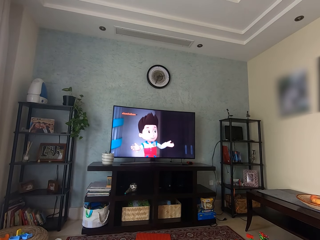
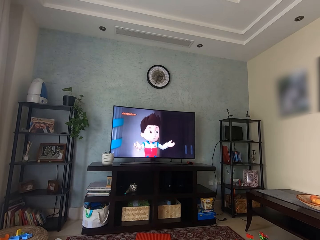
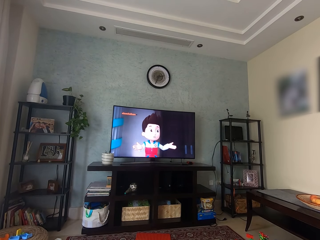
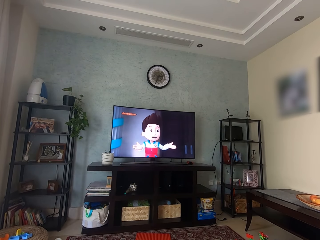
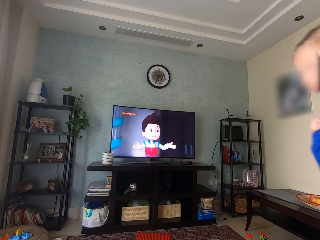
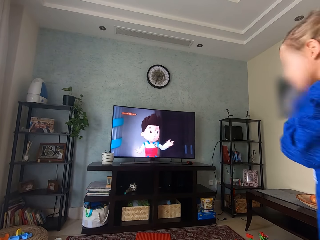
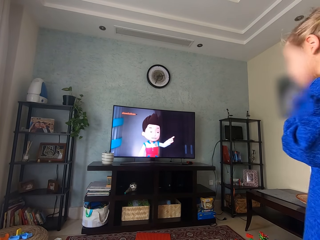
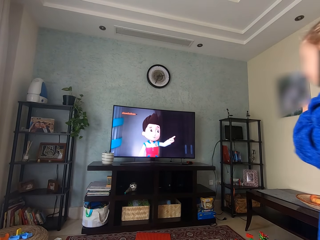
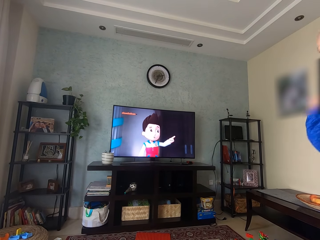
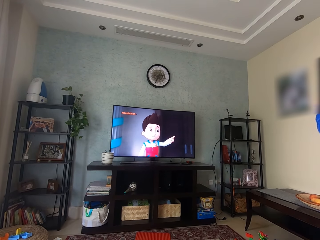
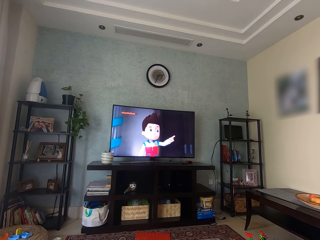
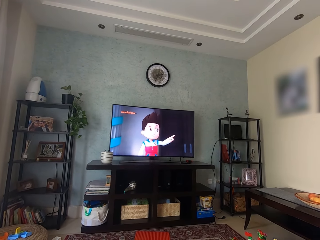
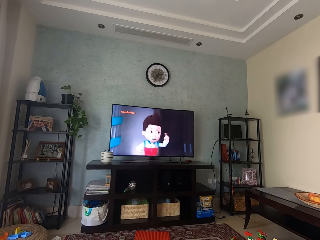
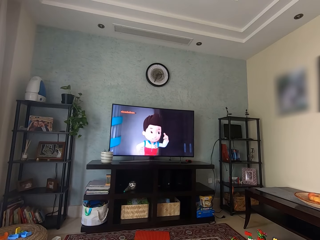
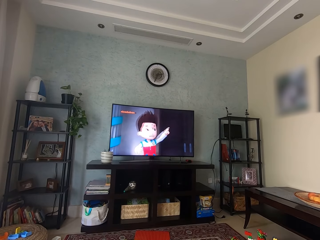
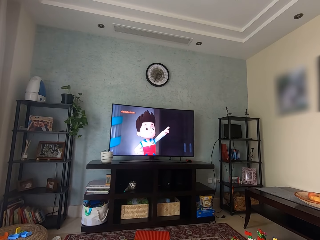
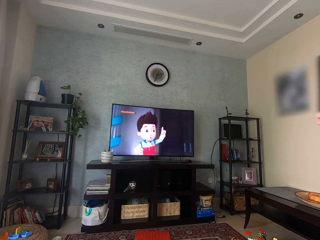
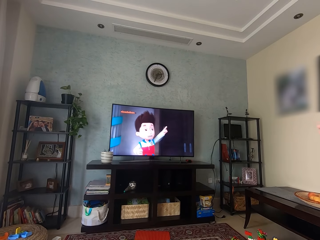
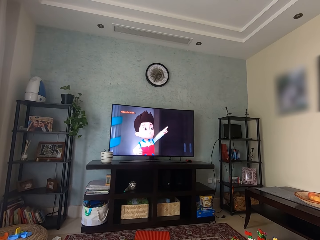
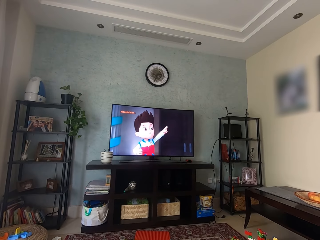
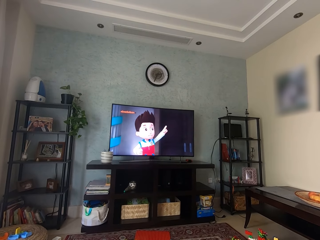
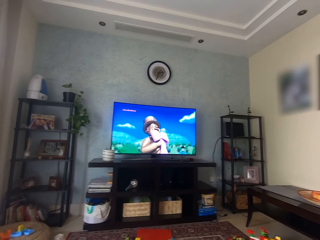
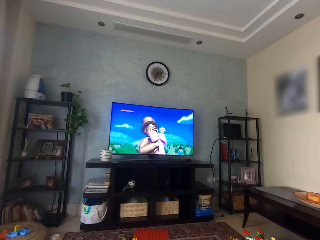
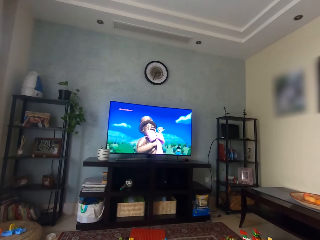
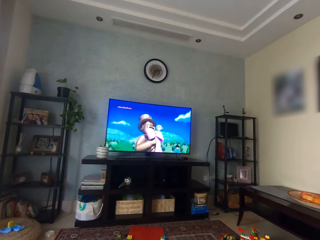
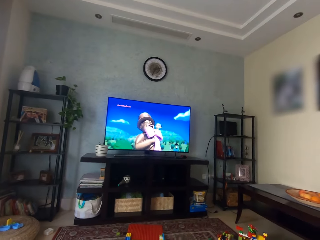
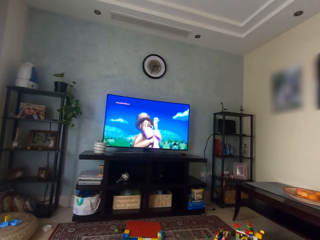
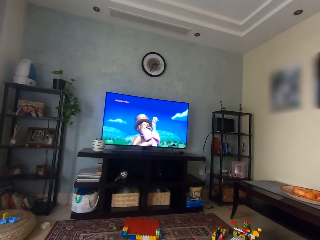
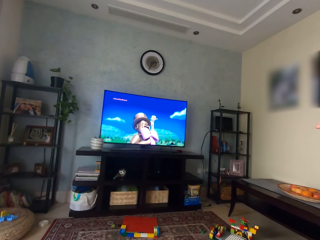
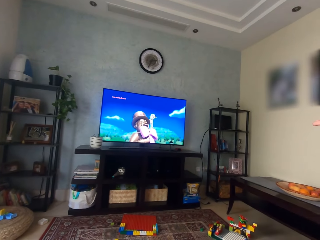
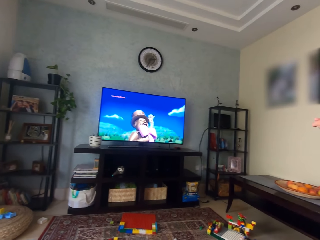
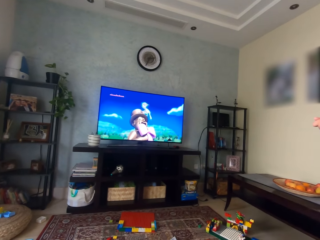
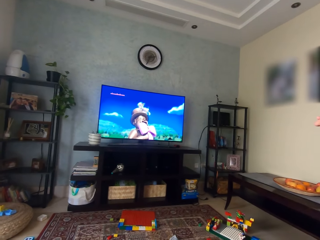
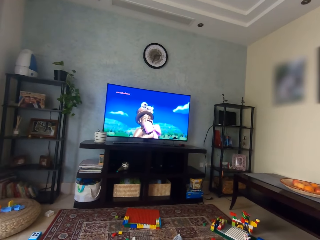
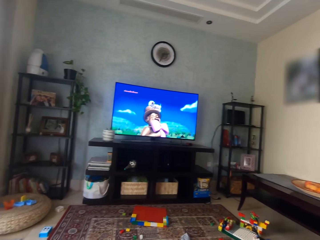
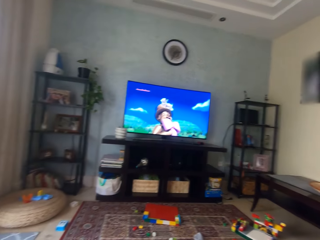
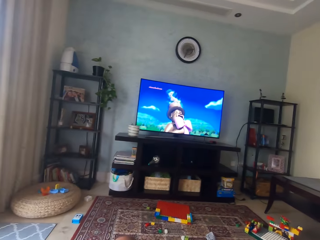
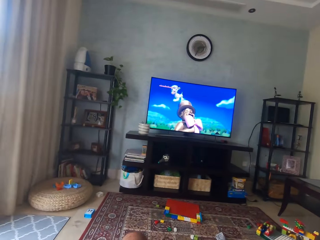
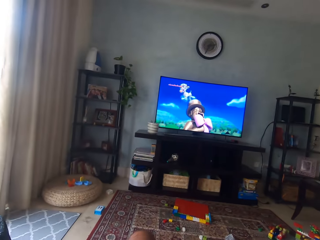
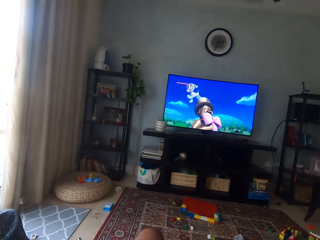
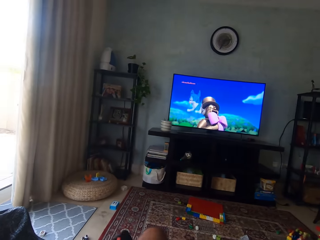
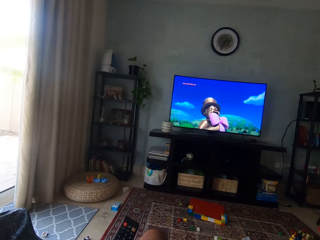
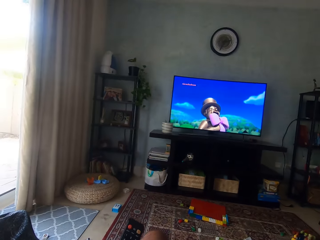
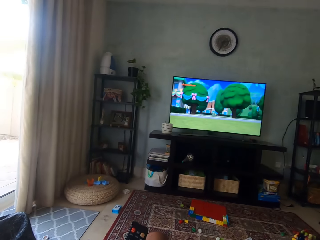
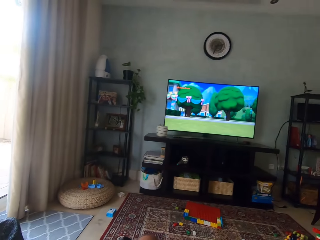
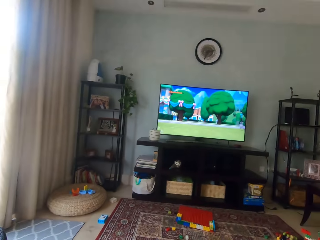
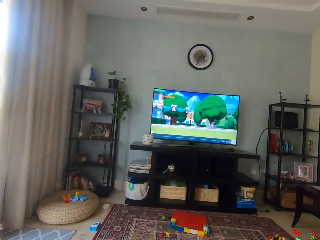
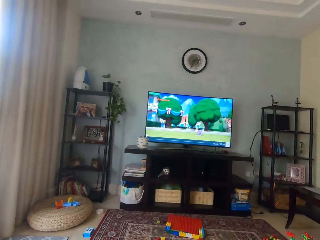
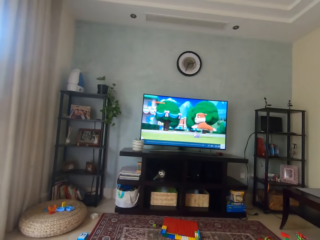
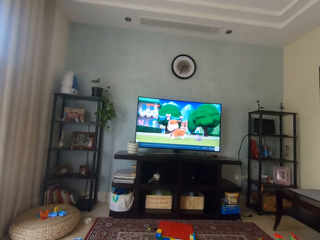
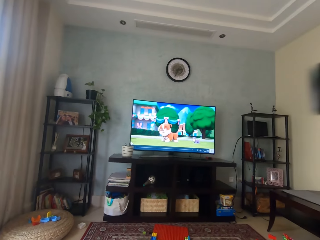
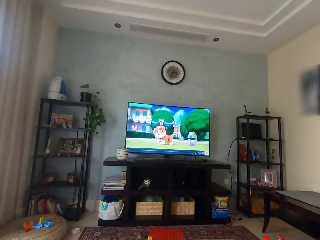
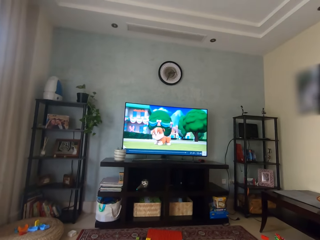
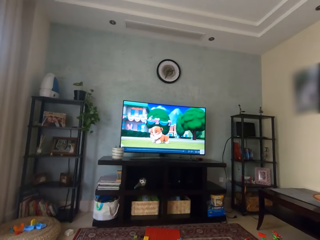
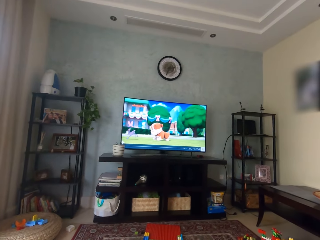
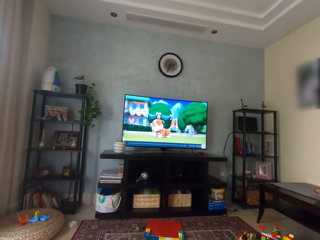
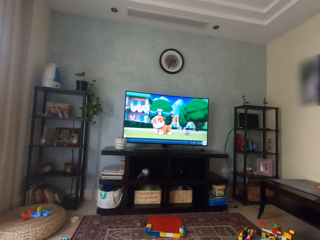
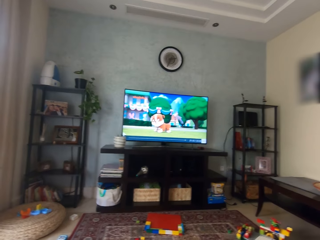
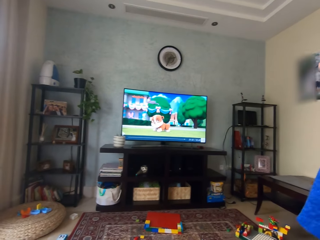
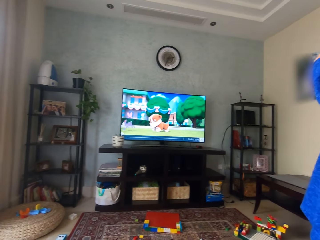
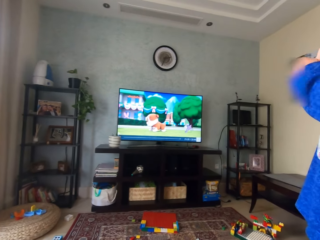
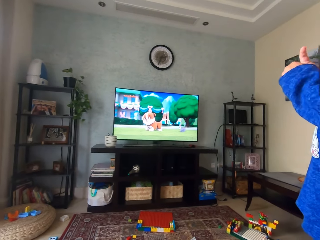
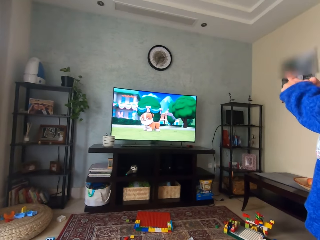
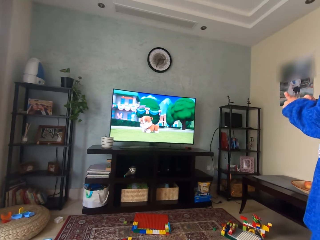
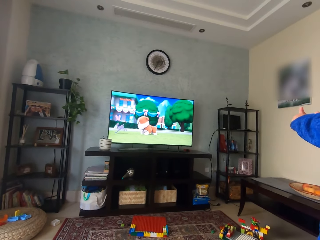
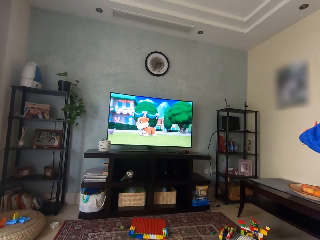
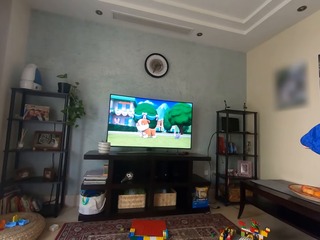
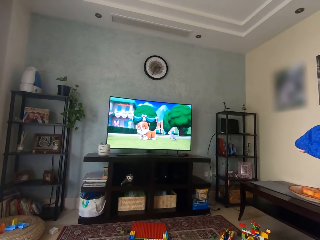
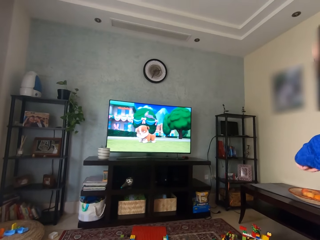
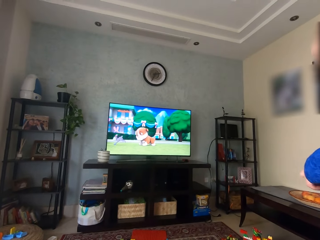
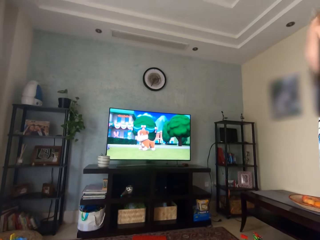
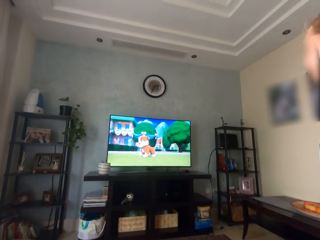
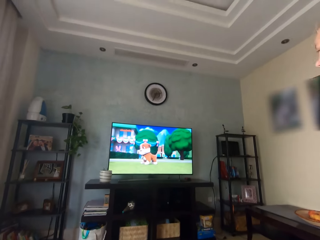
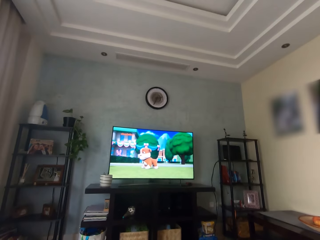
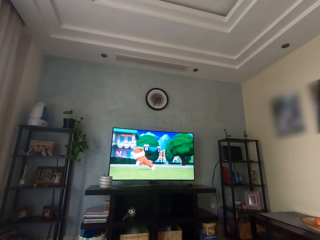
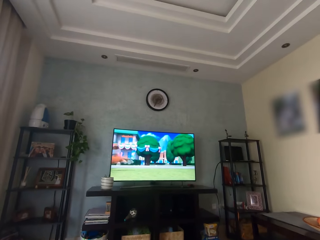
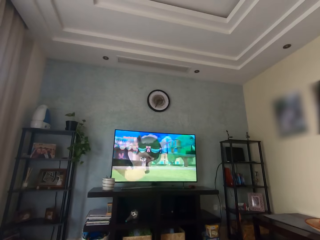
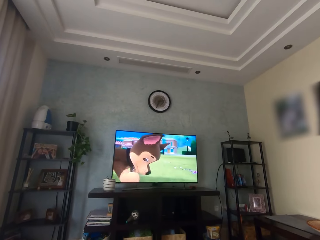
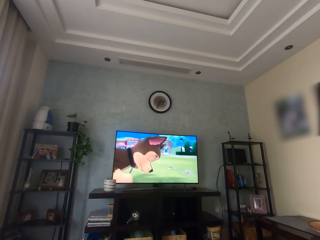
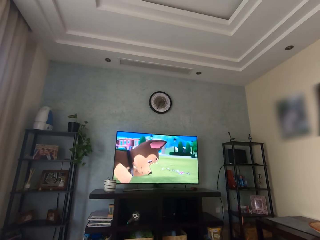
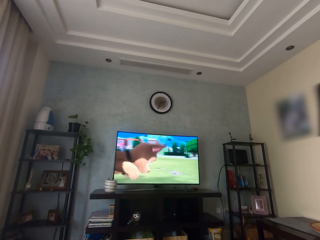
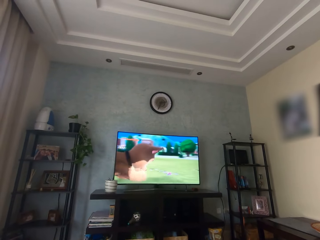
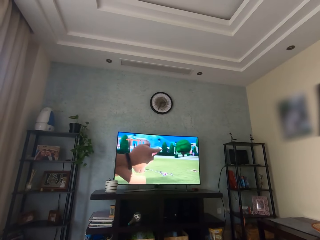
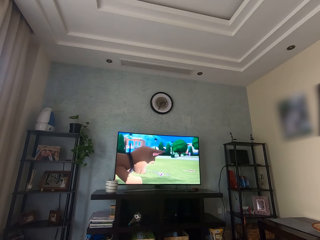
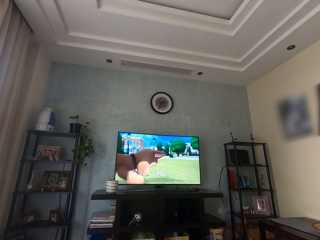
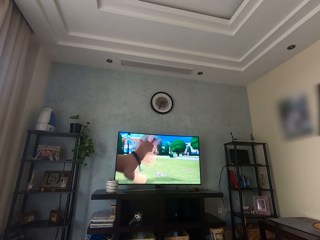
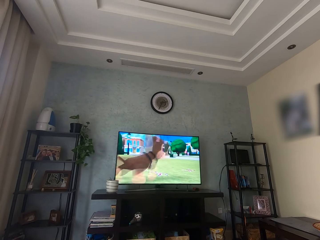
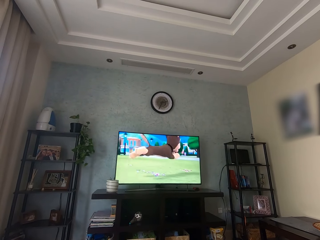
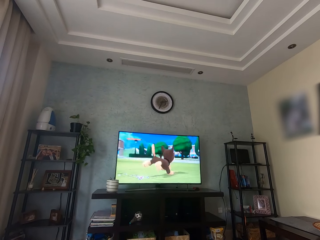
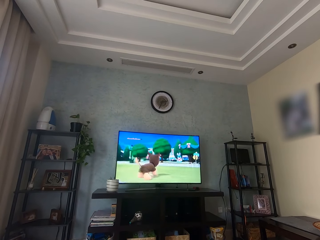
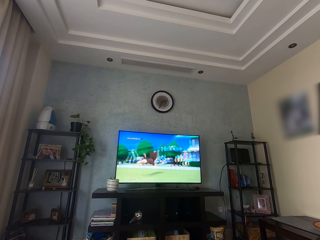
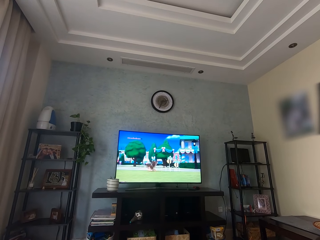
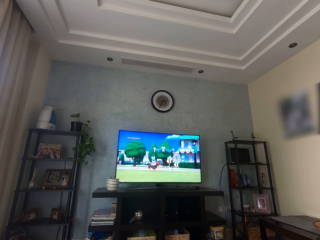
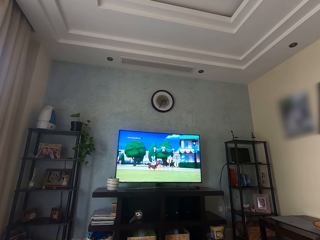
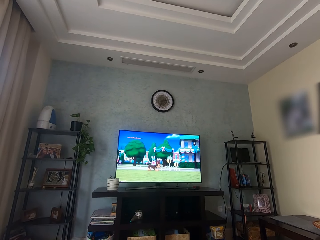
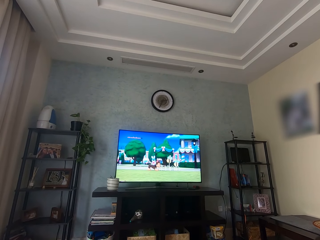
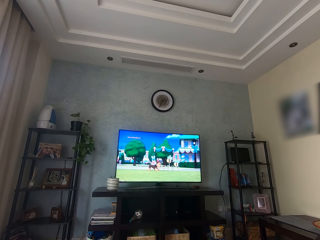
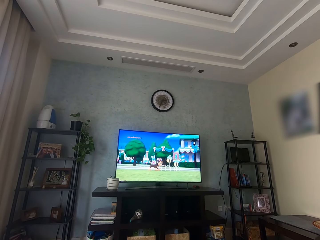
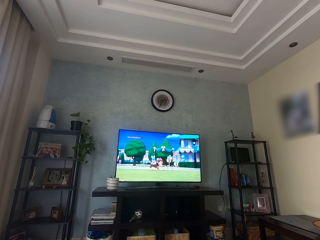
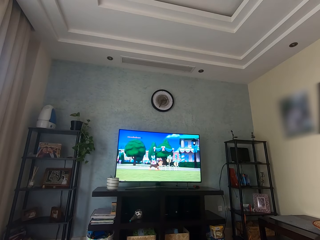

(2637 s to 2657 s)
The girl watches television. The camera wearer watches television. The girl watches television. The camera wearer watches television.
